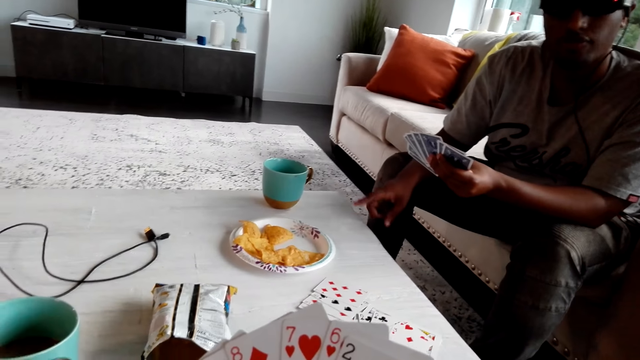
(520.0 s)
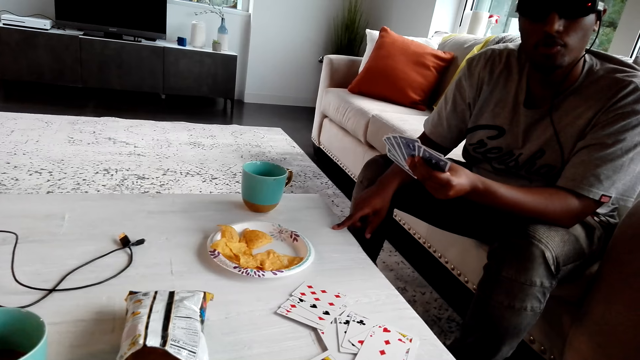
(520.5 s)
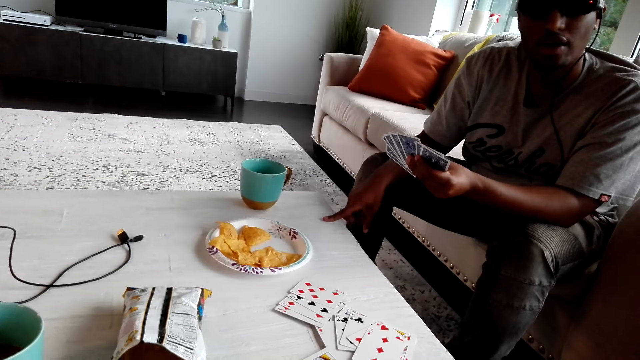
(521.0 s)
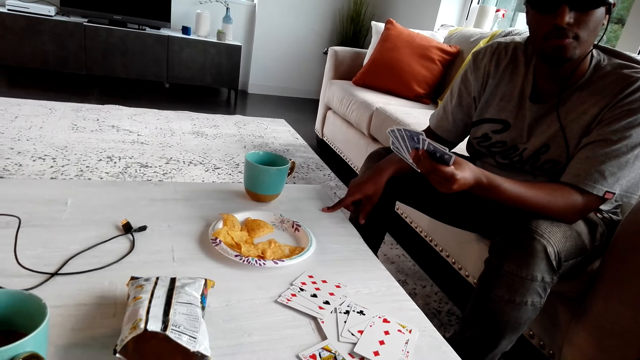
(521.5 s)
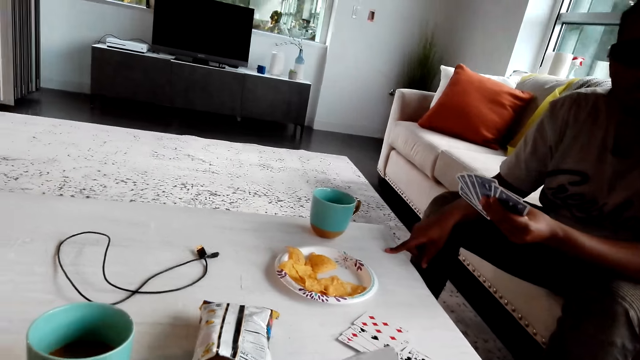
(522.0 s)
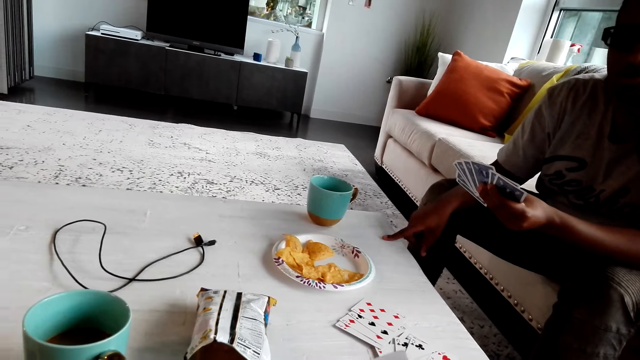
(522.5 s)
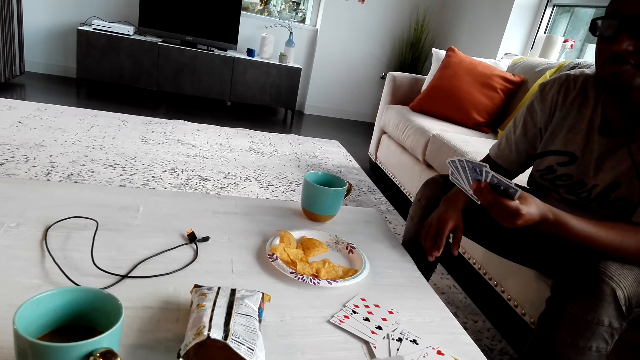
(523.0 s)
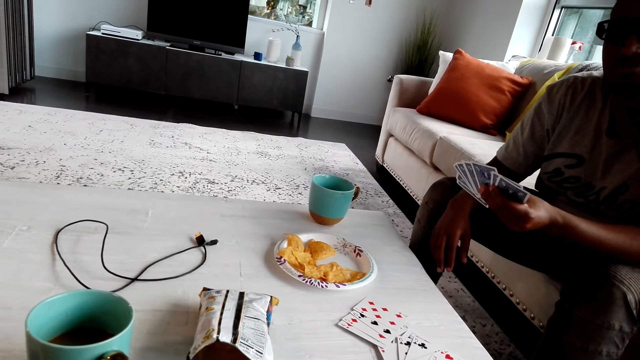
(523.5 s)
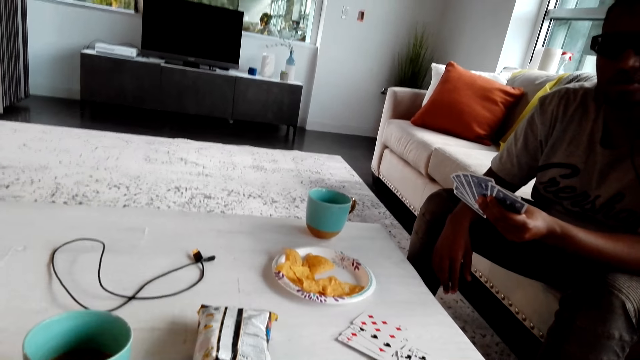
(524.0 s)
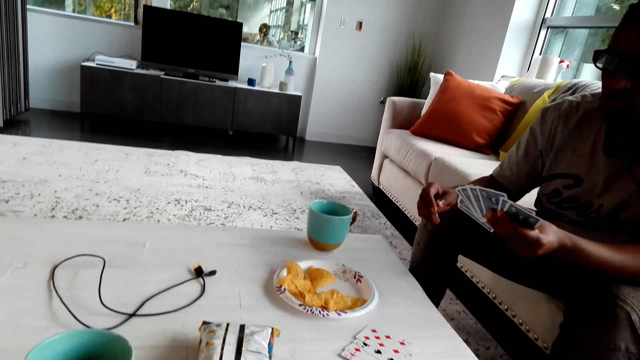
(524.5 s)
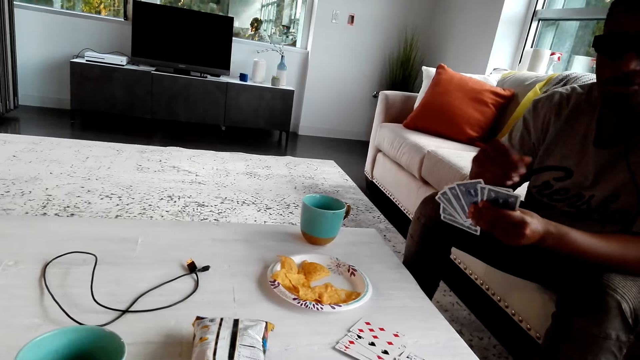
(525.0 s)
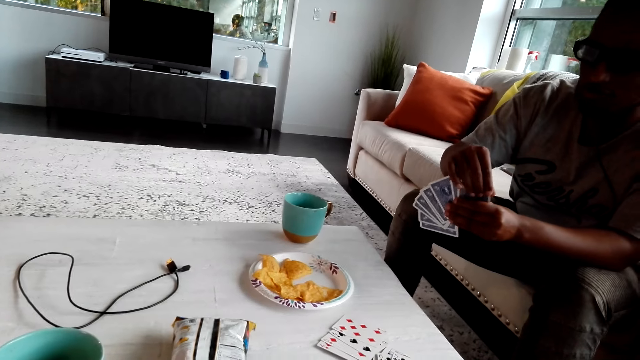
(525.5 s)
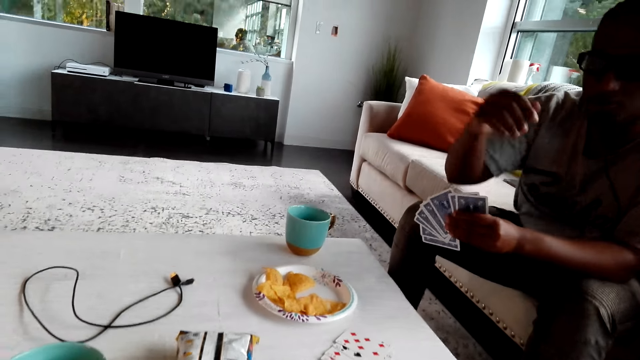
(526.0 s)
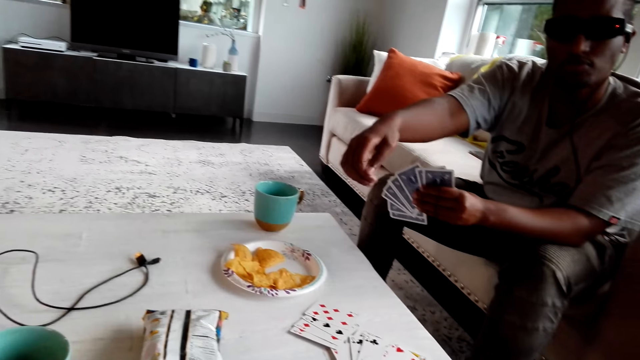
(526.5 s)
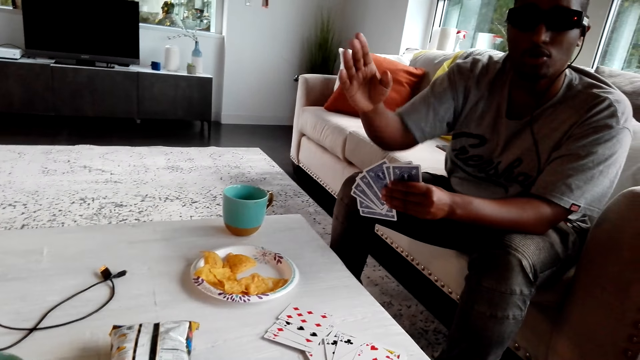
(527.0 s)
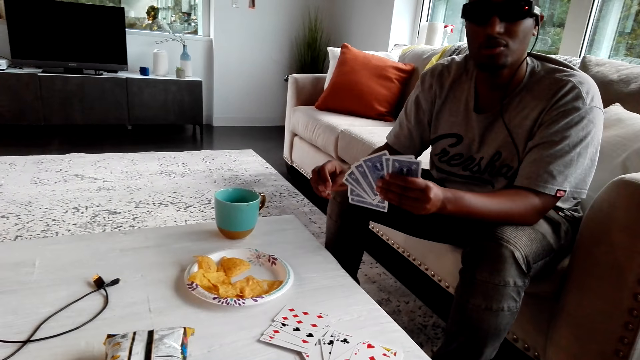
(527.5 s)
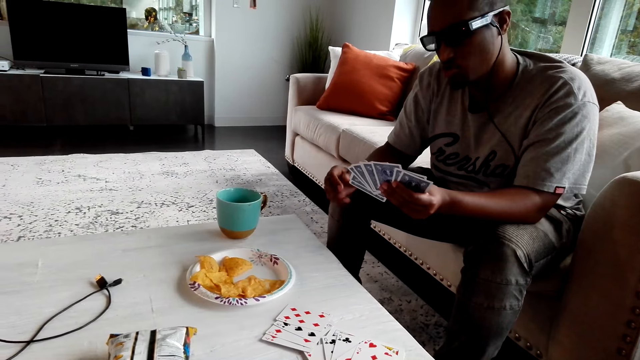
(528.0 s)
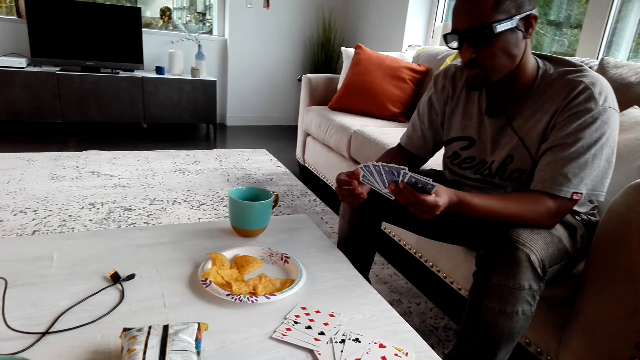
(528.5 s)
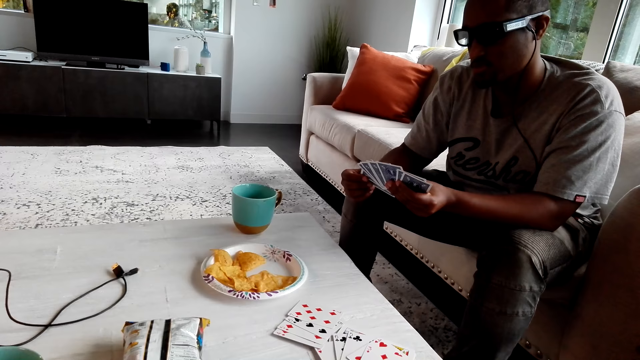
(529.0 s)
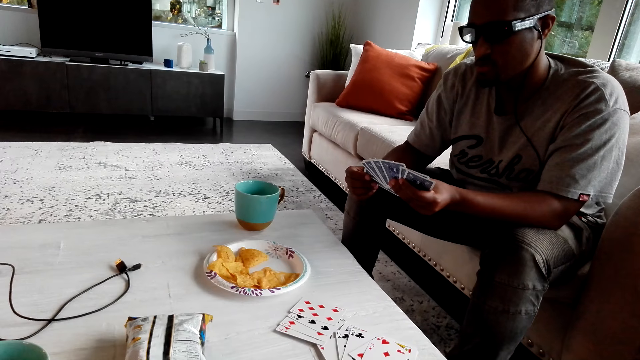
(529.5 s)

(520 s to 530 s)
A person touches the table. The person gesticulates.

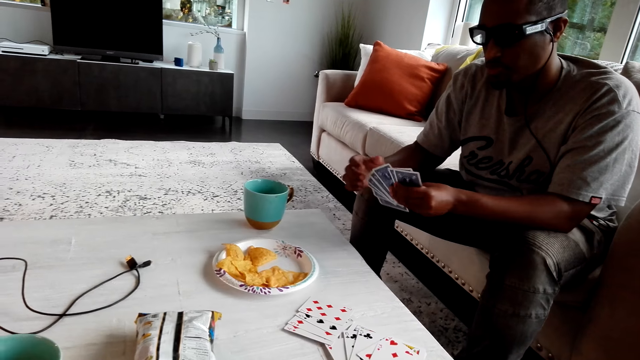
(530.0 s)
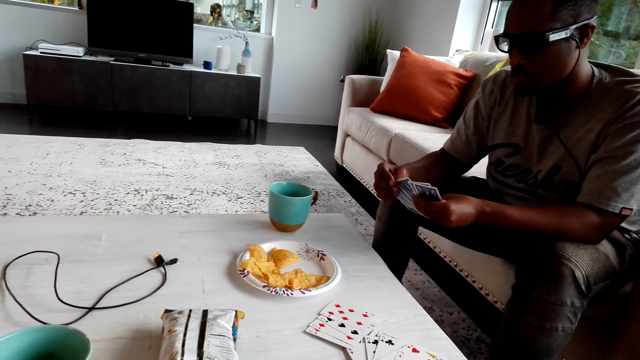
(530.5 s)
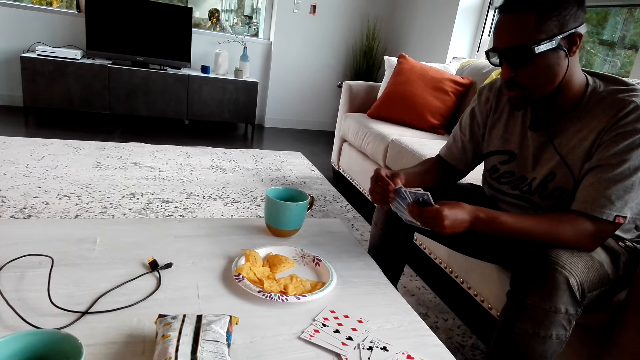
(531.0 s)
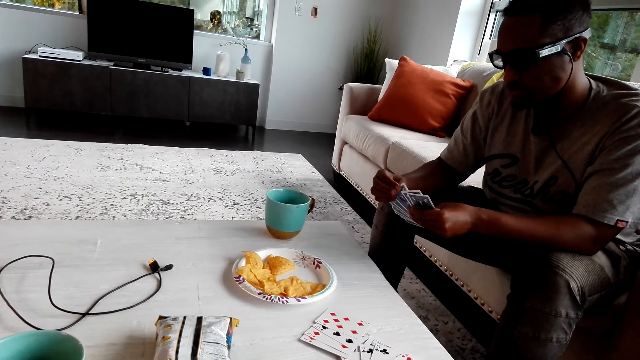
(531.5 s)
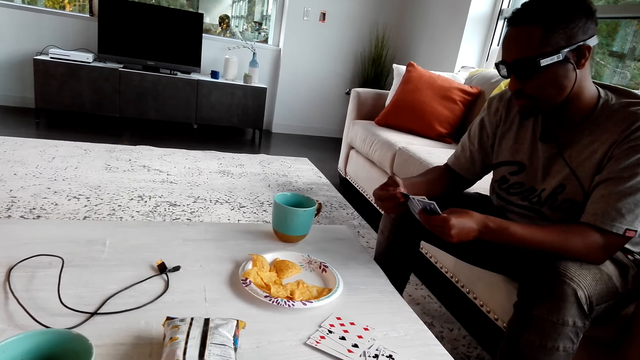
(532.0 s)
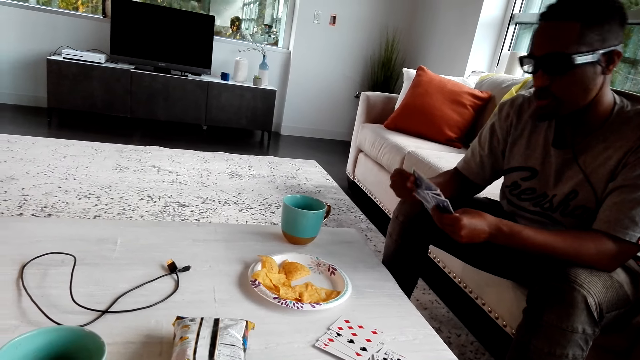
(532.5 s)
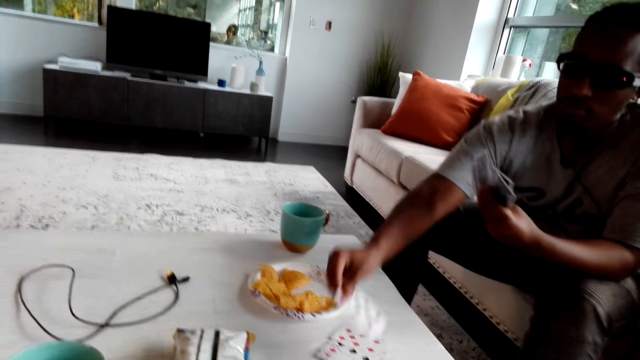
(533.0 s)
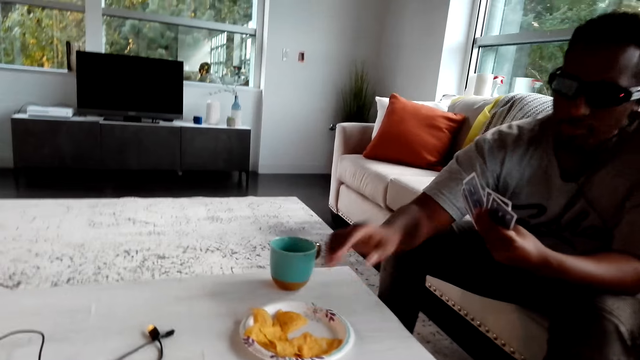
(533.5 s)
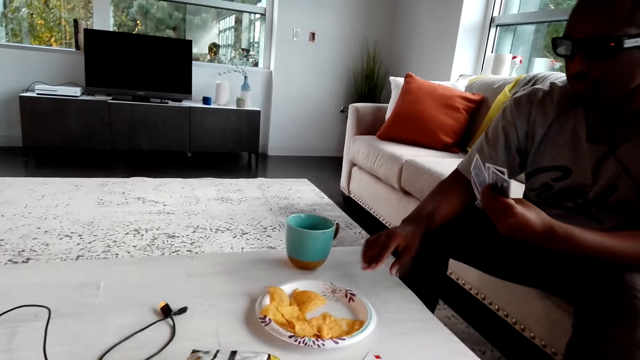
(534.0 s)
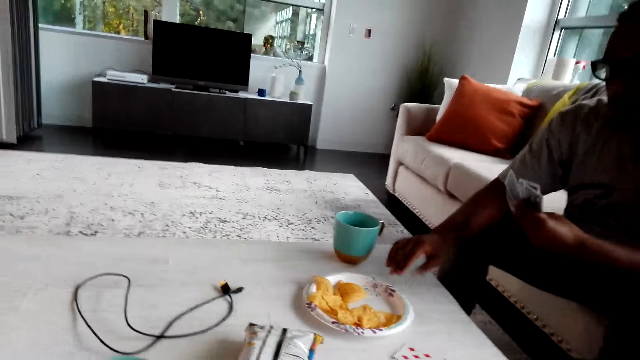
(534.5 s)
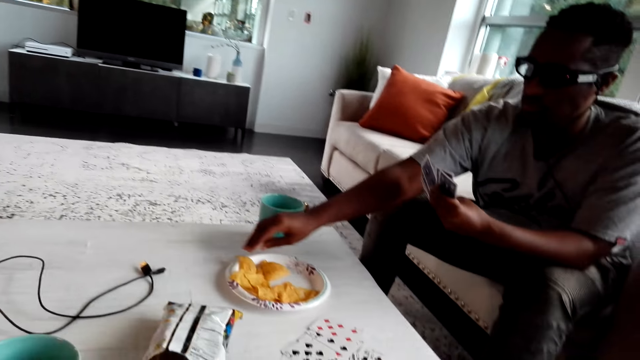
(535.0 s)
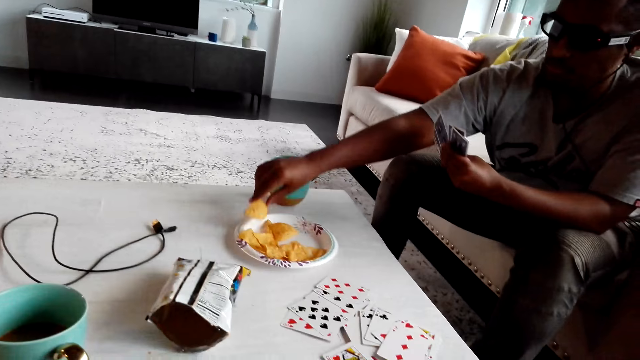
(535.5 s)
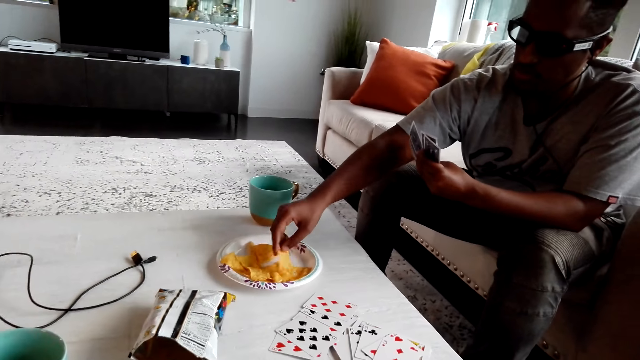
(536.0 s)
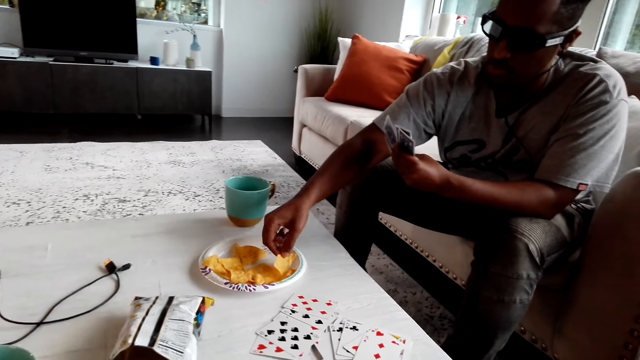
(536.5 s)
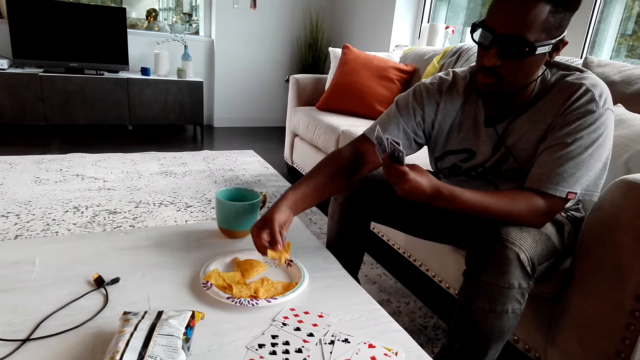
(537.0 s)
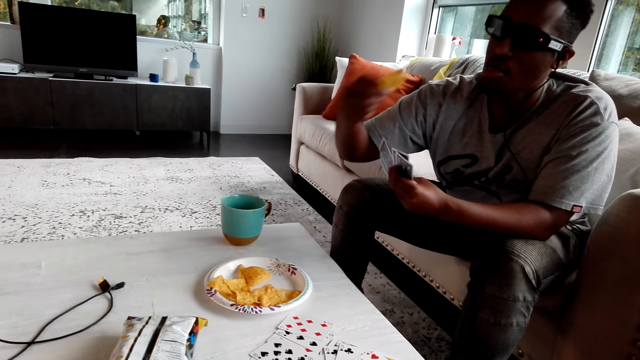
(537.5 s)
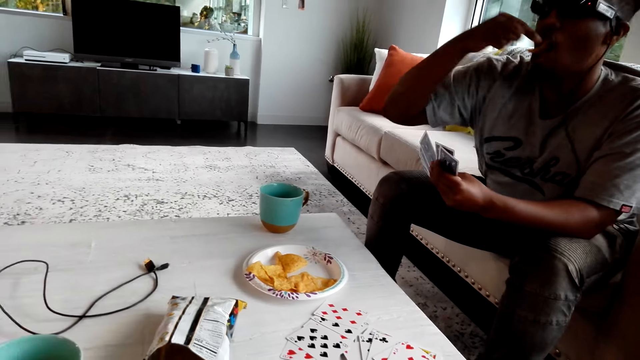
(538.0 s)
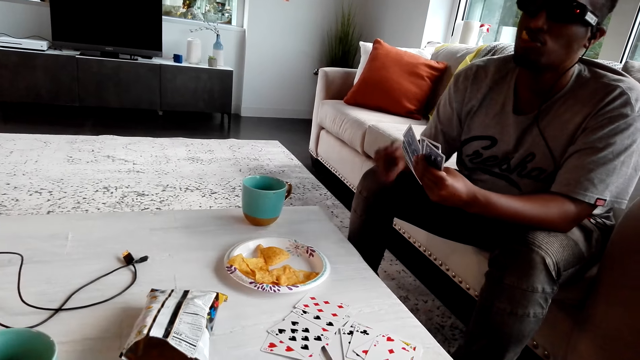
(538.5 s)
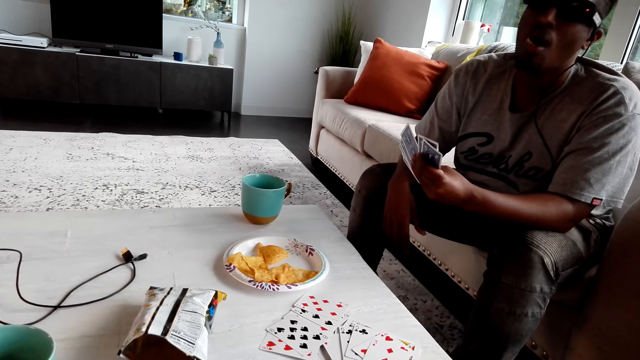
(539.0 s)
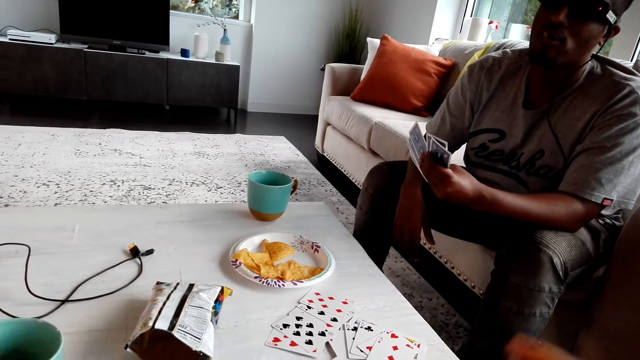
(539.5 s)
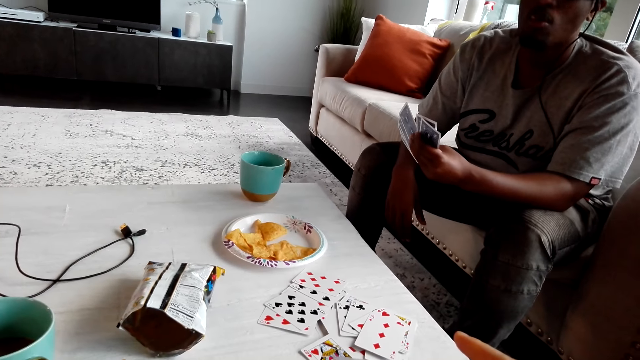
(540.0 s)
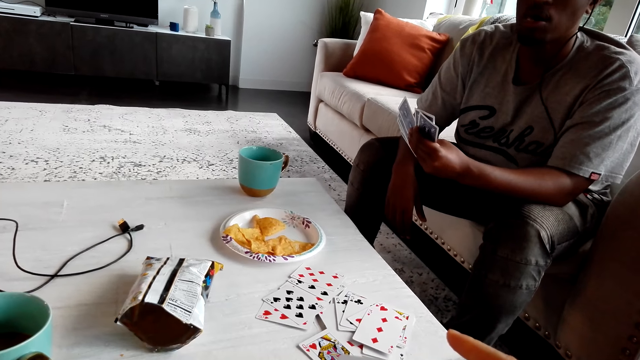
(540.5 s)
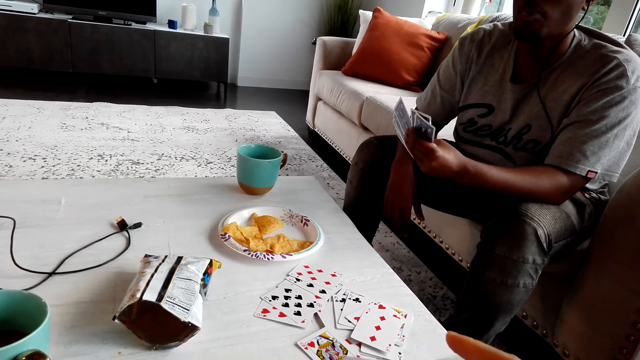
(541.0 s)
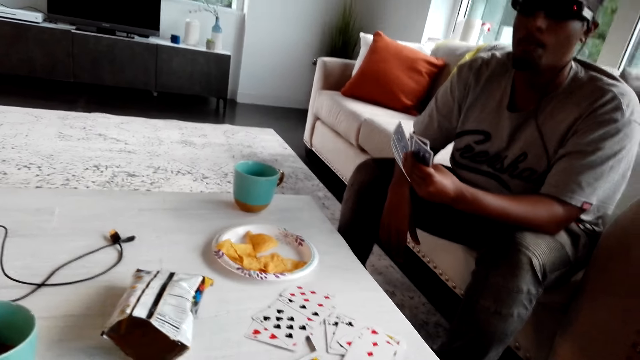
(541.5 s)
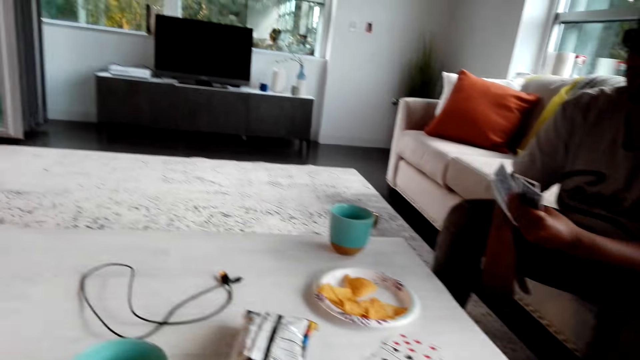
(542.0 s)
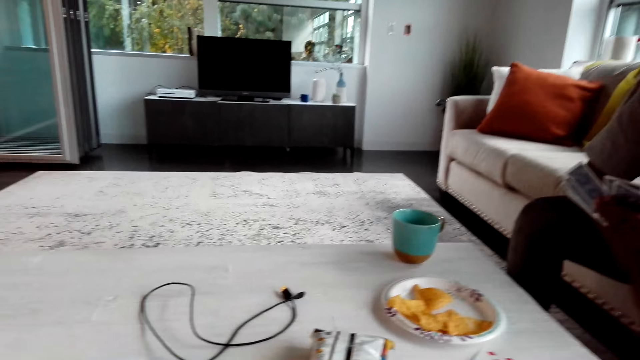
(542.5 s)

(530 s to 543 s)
A man plays with the cards, selects the cards, puts the cards down and plays the cards. The man eats crisps, picks a snack and eats the snack. The man moves his hands. The man eats the snack again.
